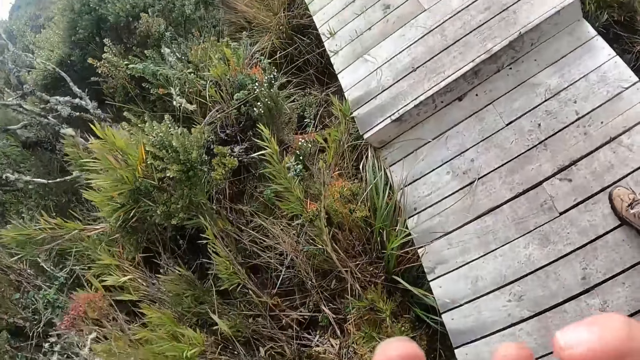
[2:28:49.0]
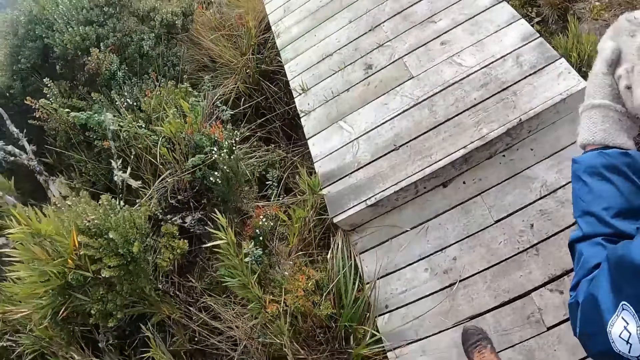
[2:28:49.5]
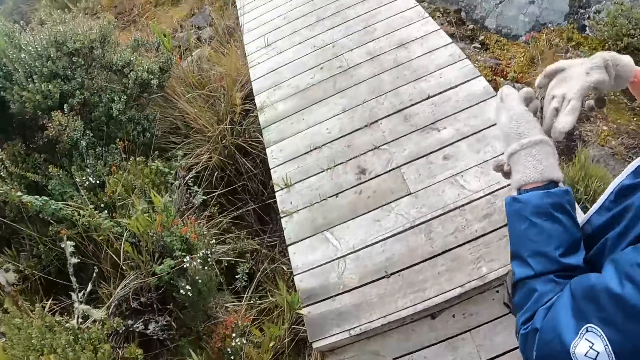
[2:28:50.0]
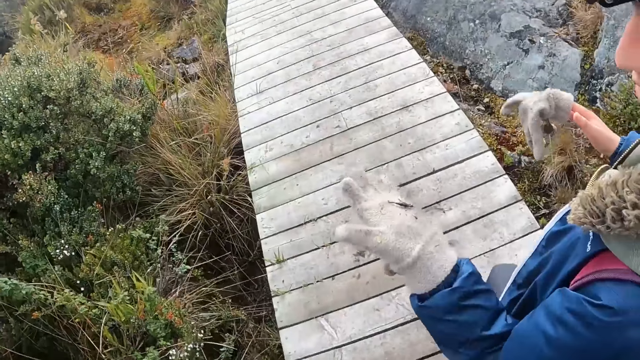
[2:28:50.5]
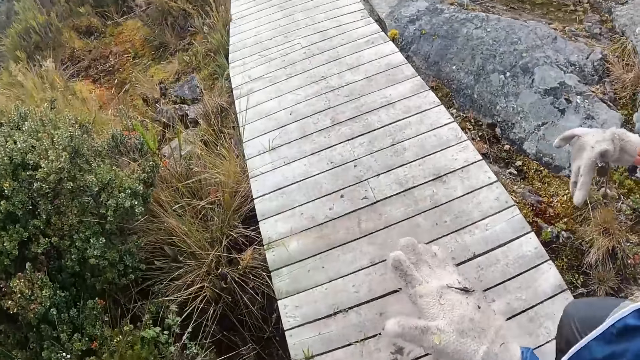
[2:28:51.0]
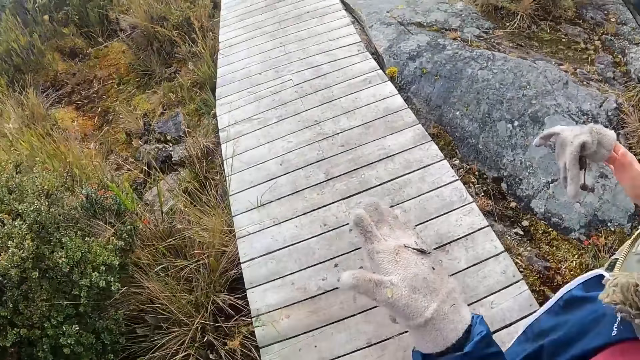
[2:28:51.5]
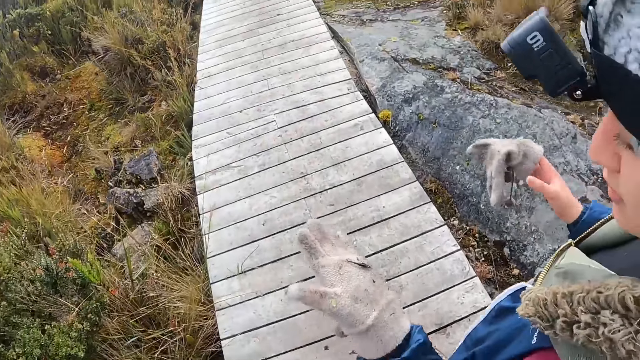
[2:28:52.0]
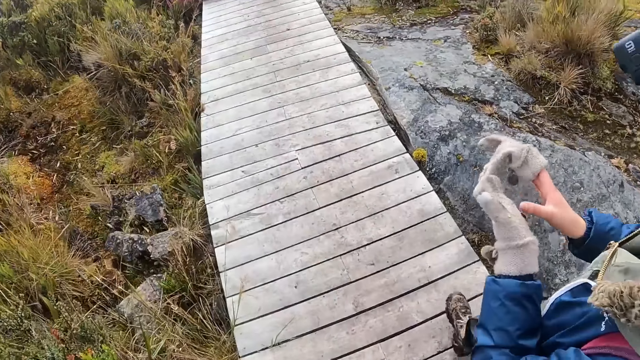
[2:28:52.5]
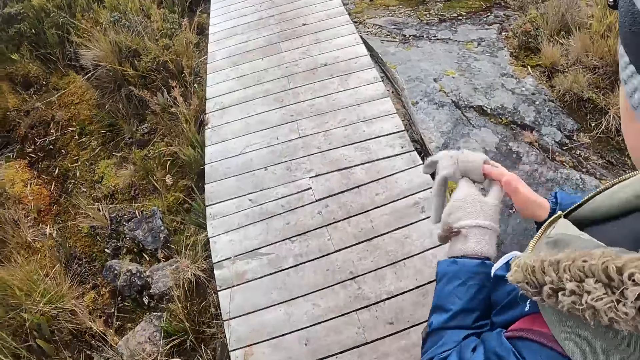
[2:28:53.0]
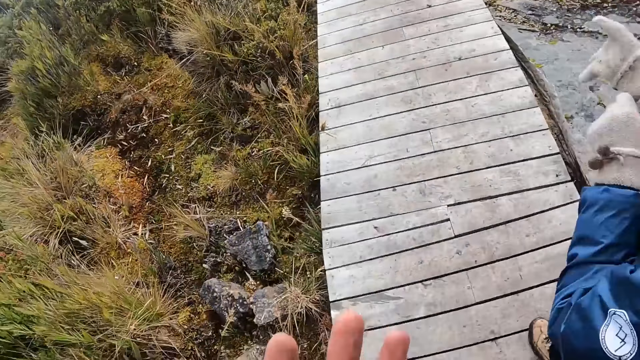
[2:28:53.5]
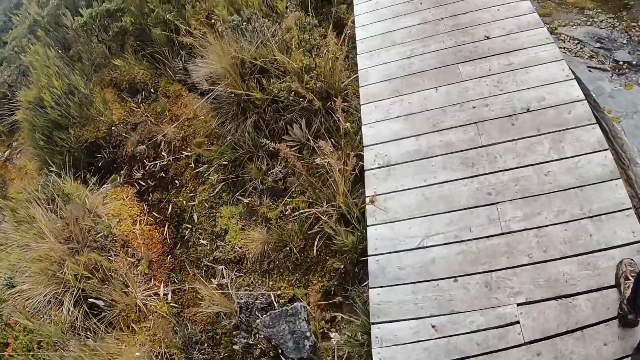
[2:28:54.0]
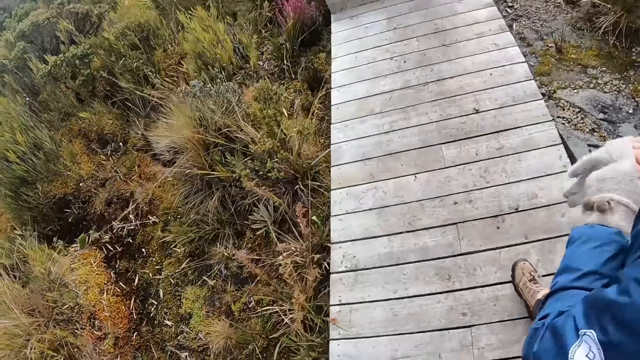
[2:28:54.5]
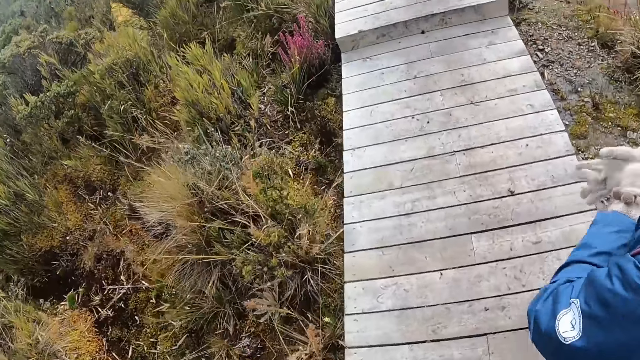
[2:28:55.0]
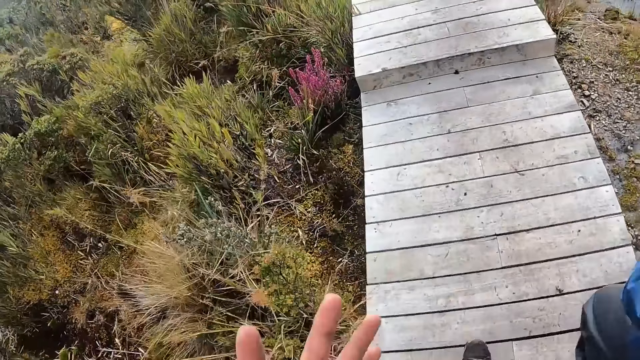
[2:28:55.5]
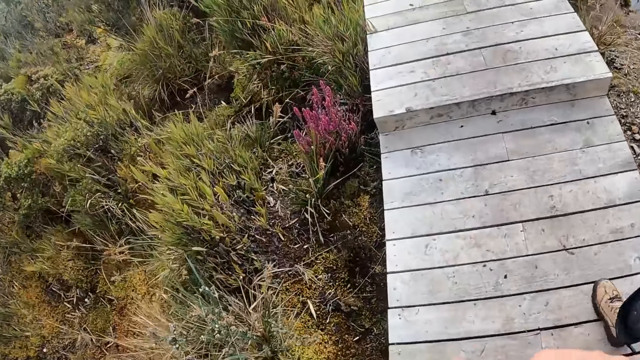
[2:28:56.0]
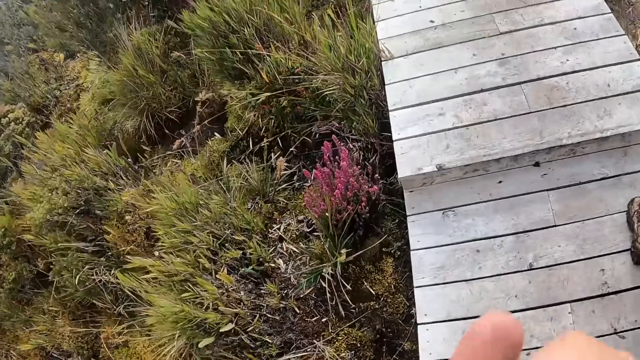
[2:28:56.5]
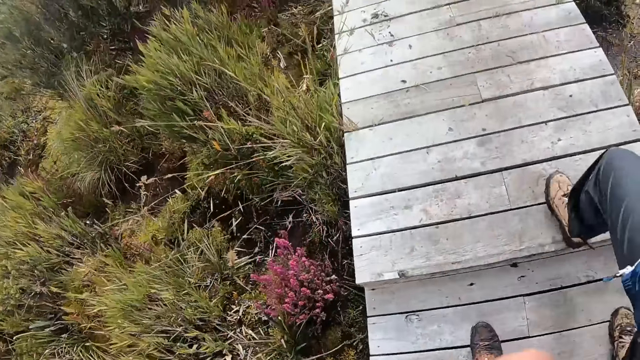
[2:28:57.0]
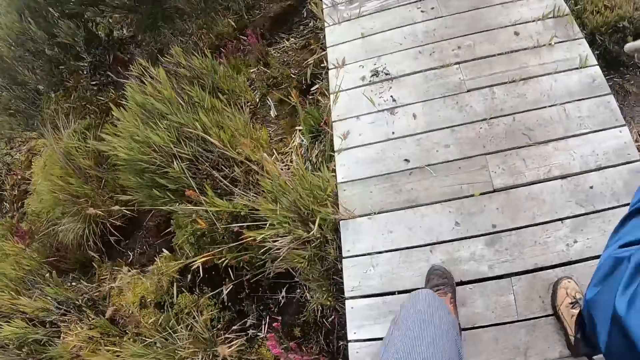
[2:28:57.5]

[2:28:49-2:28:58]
A lady adjusts gloves on her hands. The lady holds a hand glove with her right hand. She wears the hand glove on her right hand with her left hand.

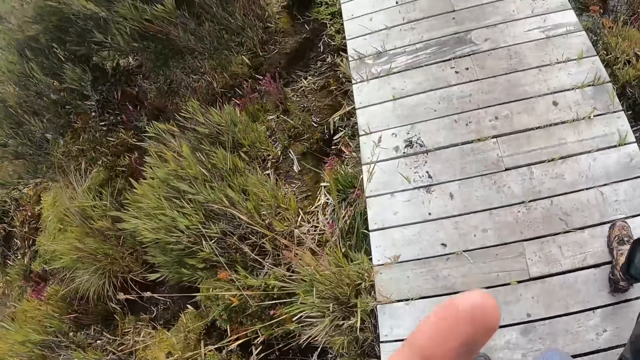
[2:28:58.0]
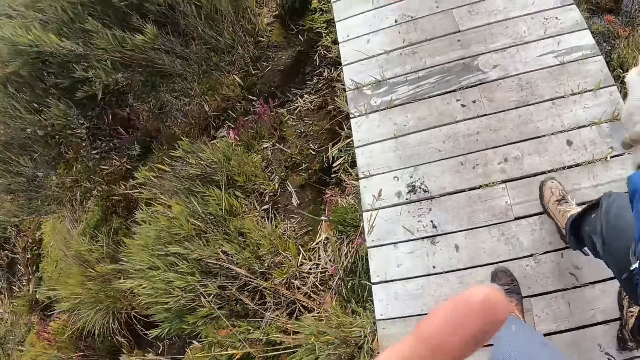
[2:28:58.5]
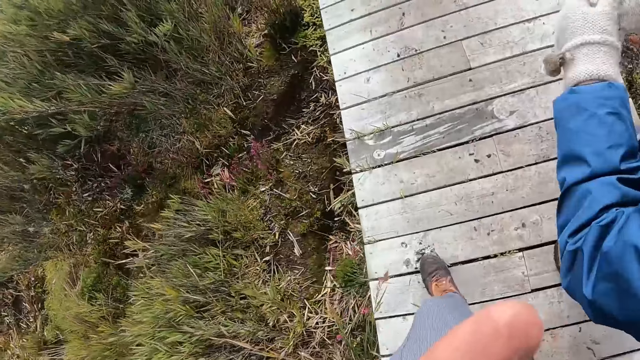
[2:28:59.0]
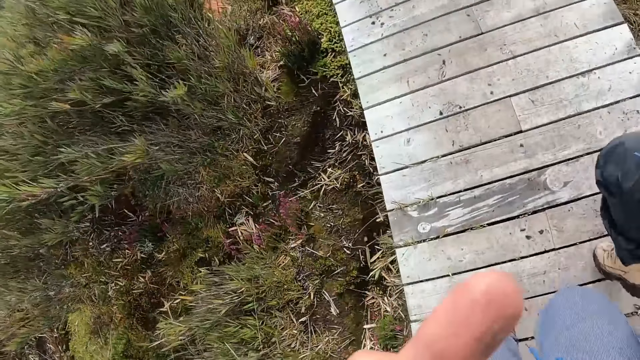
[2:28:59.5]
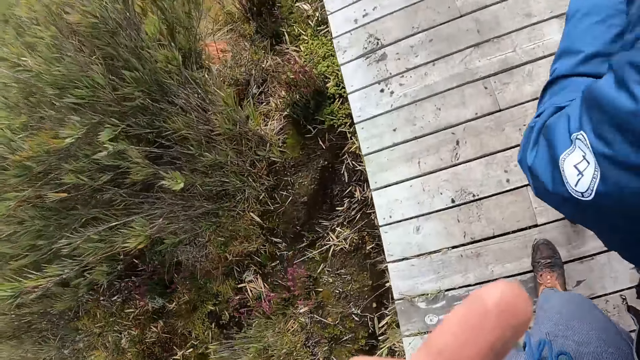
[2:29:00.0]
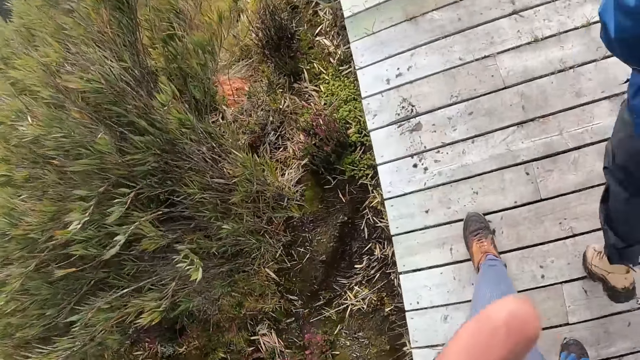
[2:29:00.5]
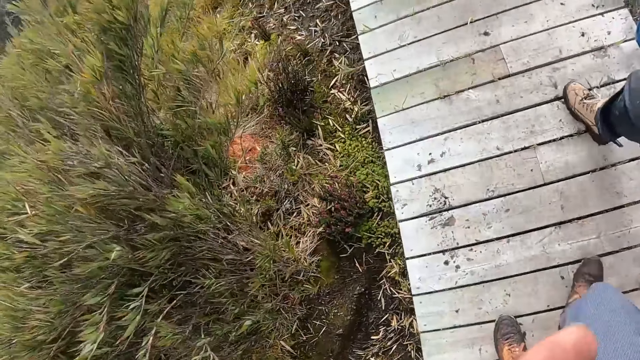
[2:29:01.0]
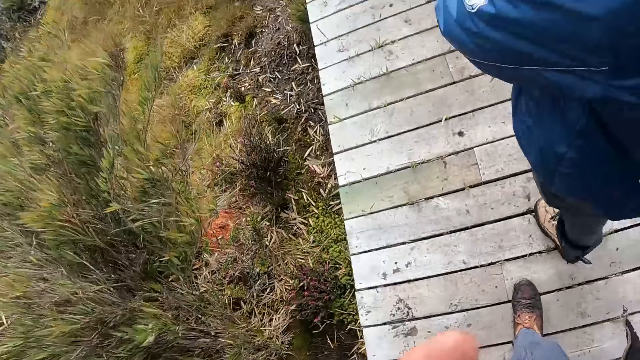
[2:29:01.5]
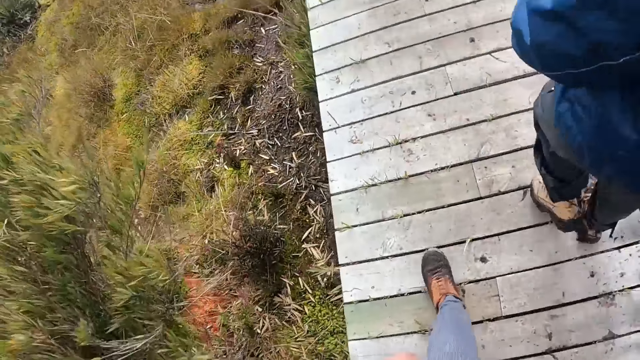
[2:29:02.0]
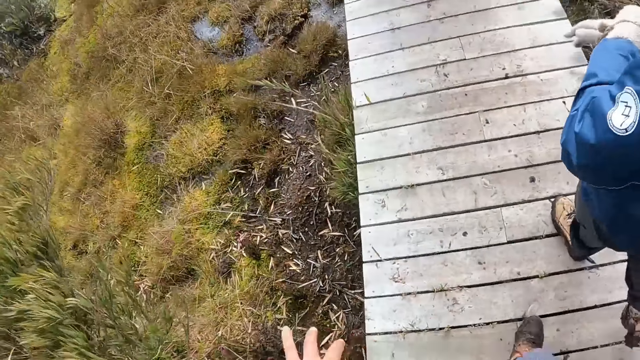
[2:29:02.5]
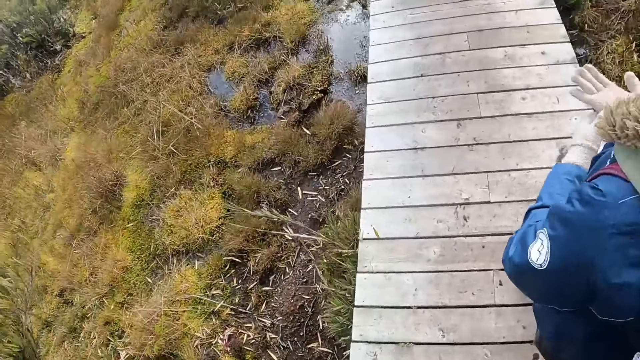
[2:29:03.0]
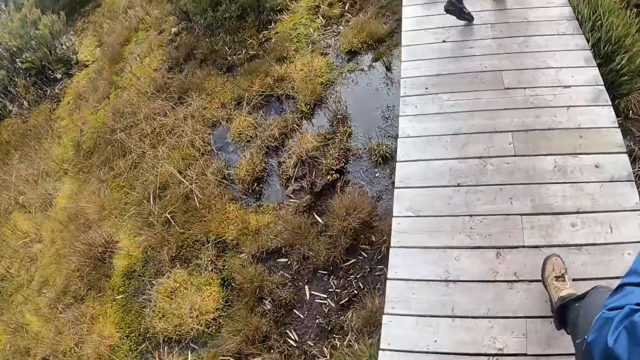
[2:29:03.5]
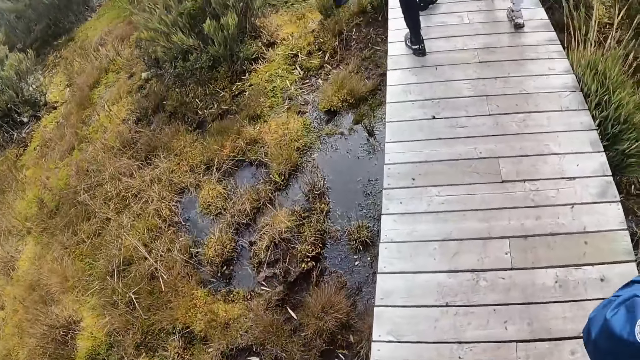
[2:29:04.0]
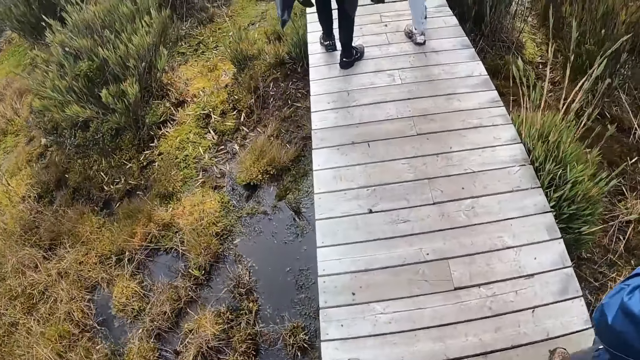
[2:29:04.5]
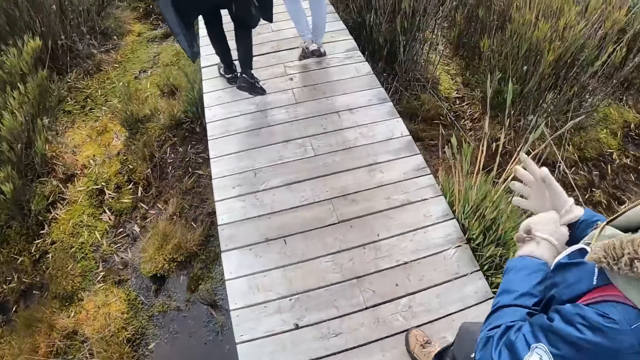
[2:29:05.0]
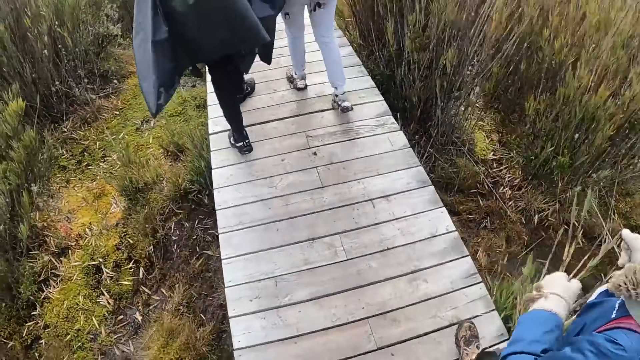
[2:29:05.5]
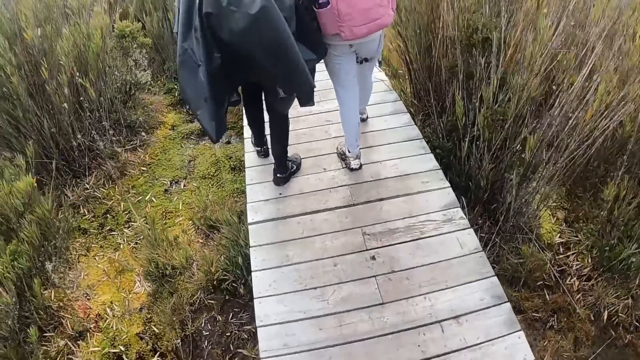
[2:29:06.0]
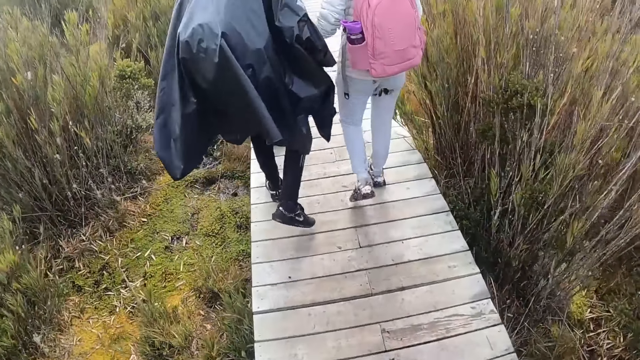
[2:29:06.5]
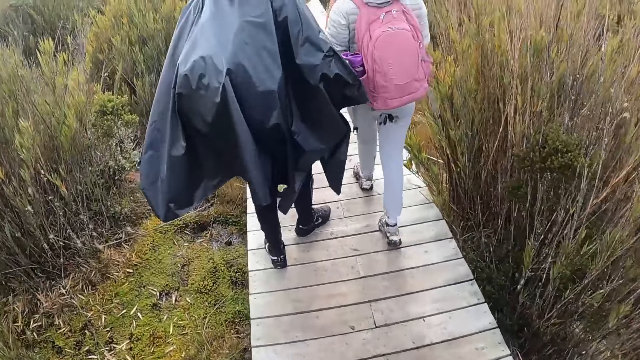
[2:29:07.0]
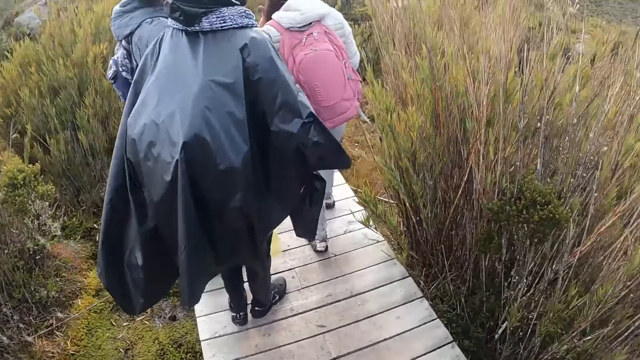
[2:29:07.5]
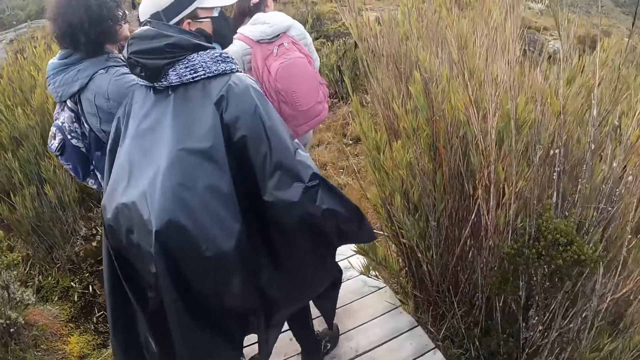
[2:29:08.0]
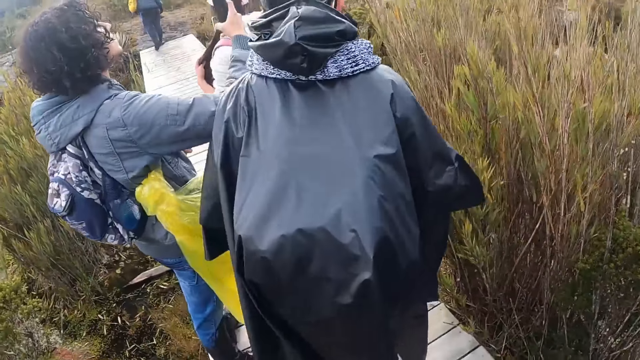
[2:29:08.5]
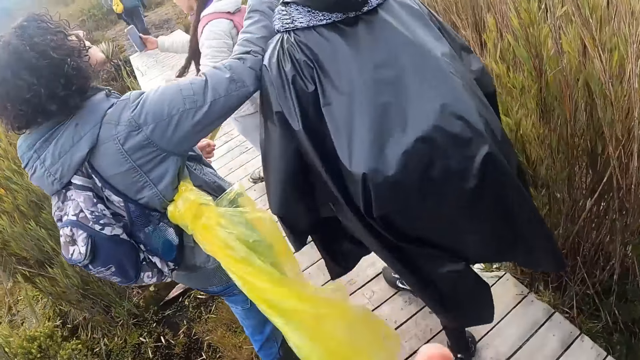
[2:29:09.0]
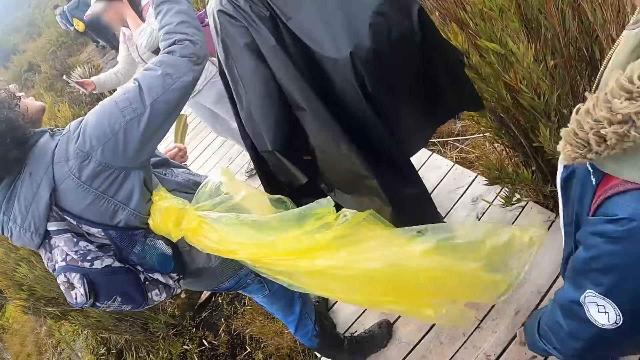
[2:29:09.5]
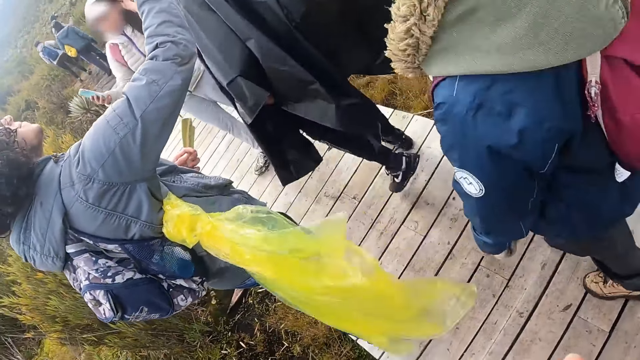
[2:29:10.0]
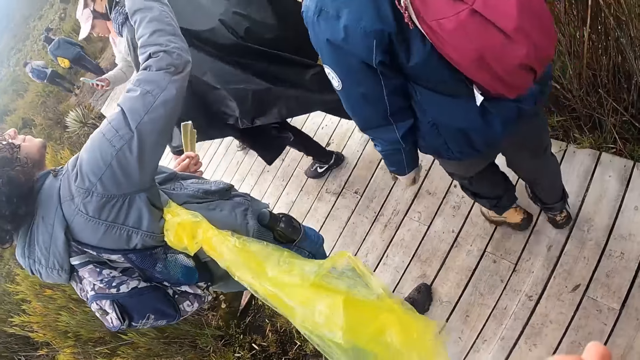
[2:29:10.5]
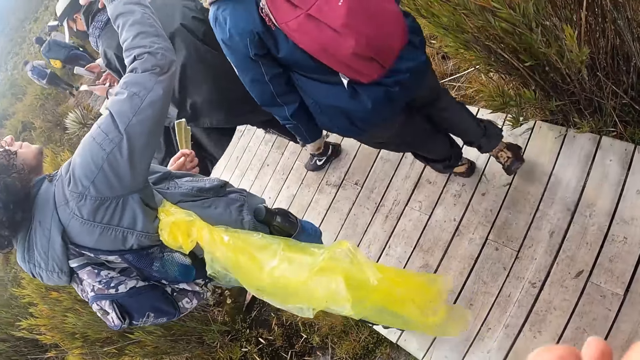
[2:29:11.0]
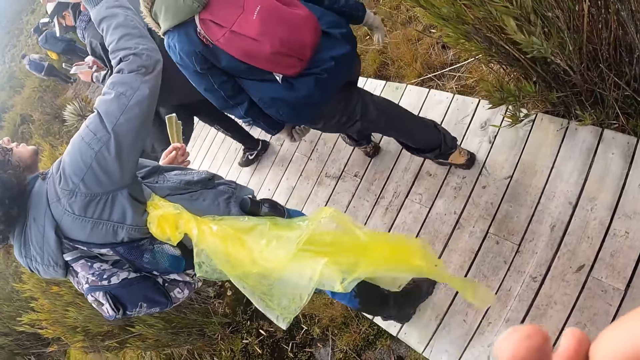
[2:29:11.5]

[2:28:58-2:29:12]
The camera wearer walks close to the lady. A woman operates a phone with her right hand. Another woman holds a phone with her right hand. A man uses a phone. The other woman operates the phone with her right hand.
